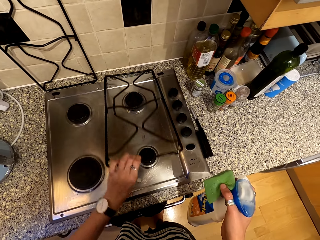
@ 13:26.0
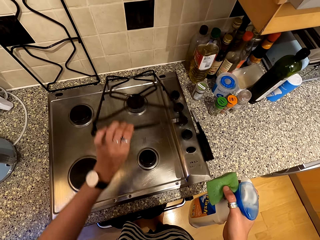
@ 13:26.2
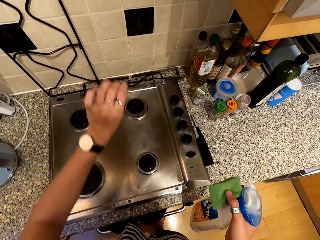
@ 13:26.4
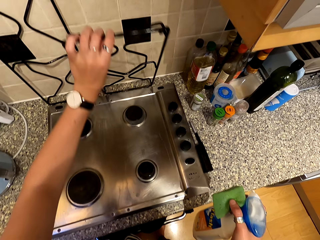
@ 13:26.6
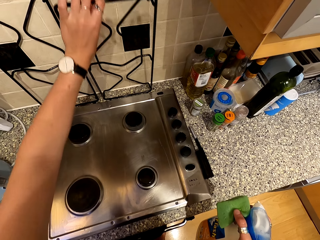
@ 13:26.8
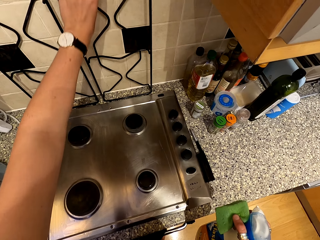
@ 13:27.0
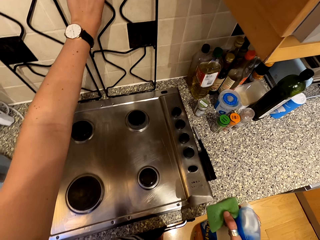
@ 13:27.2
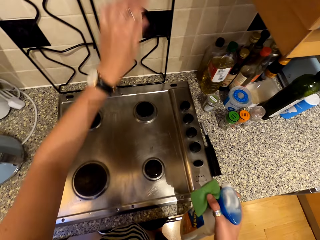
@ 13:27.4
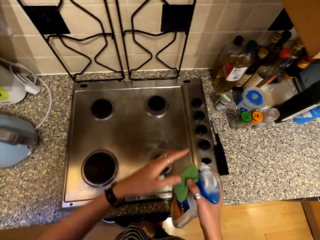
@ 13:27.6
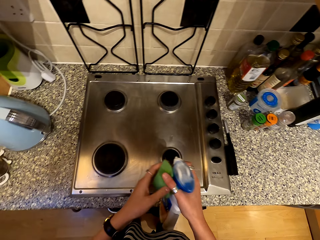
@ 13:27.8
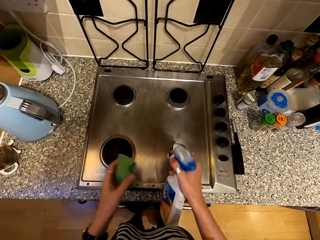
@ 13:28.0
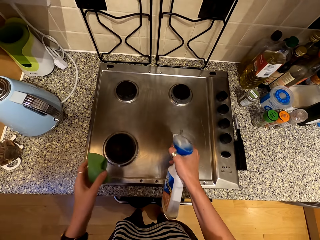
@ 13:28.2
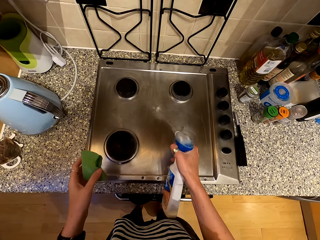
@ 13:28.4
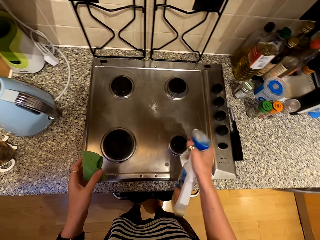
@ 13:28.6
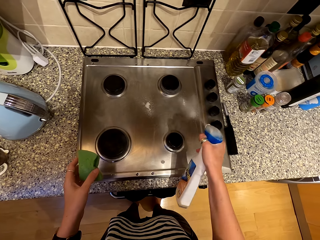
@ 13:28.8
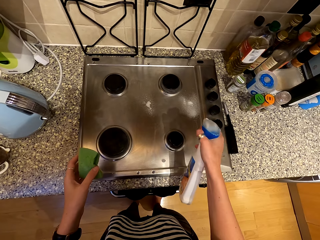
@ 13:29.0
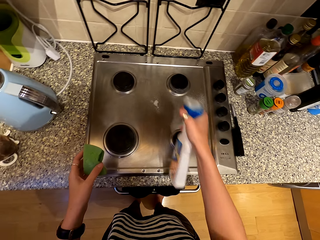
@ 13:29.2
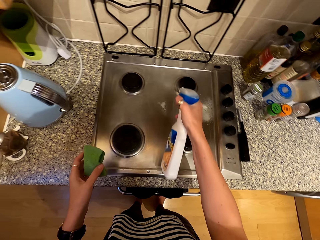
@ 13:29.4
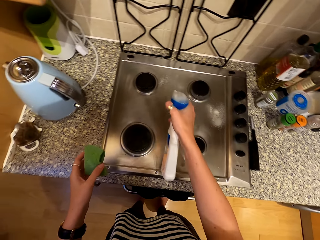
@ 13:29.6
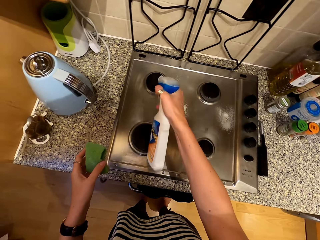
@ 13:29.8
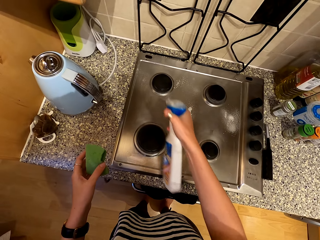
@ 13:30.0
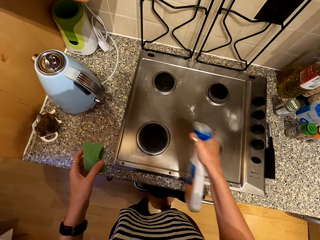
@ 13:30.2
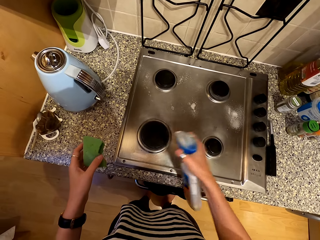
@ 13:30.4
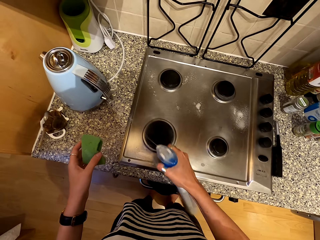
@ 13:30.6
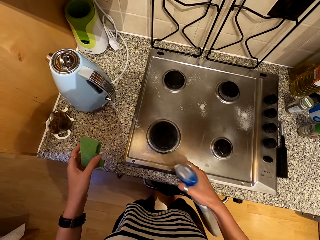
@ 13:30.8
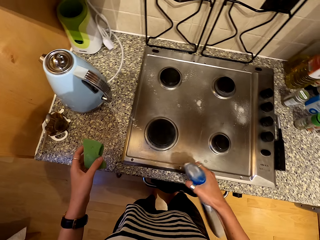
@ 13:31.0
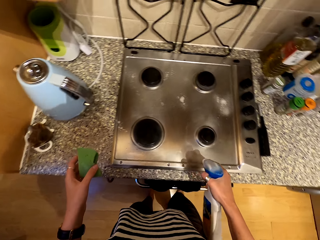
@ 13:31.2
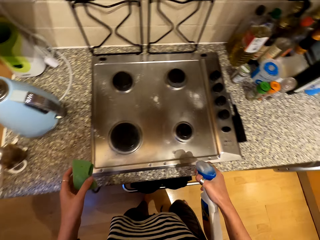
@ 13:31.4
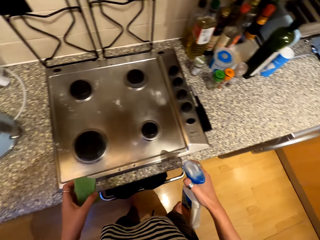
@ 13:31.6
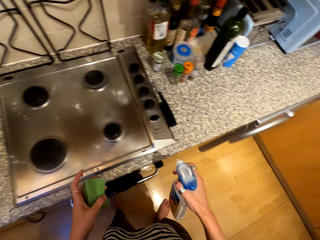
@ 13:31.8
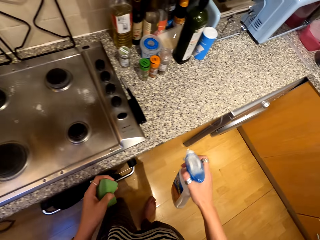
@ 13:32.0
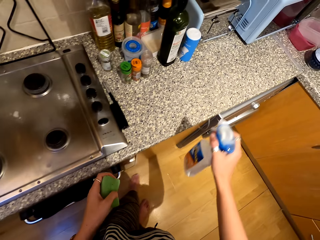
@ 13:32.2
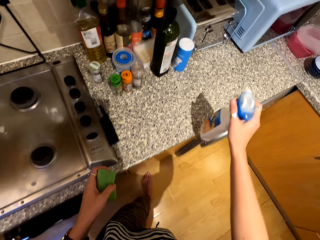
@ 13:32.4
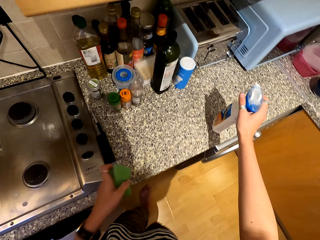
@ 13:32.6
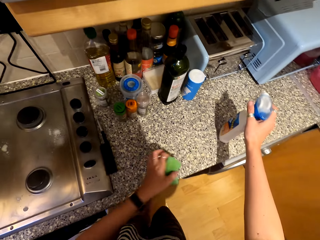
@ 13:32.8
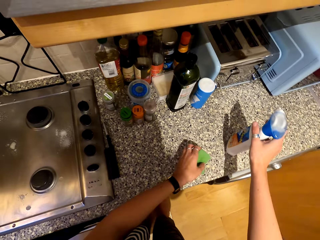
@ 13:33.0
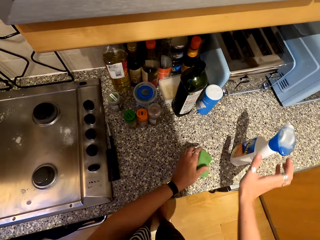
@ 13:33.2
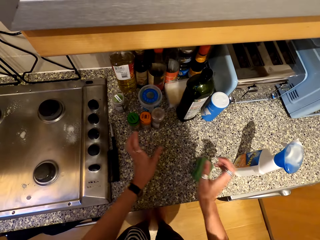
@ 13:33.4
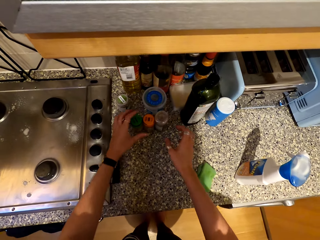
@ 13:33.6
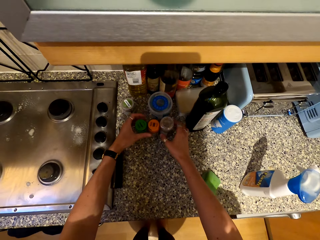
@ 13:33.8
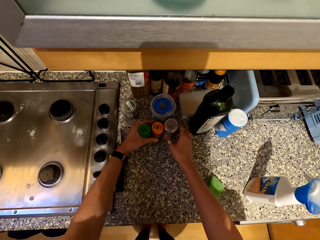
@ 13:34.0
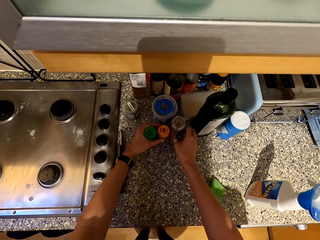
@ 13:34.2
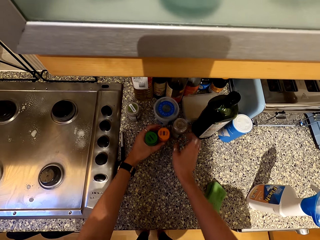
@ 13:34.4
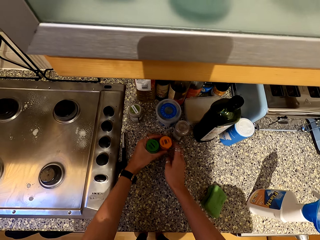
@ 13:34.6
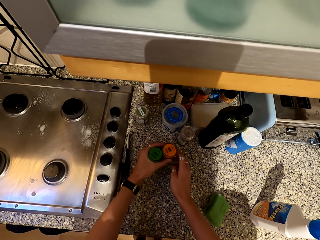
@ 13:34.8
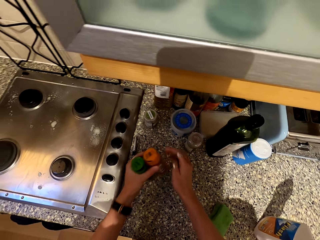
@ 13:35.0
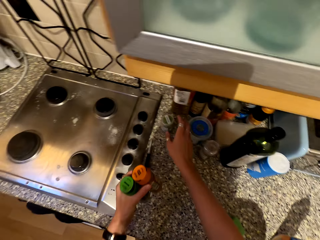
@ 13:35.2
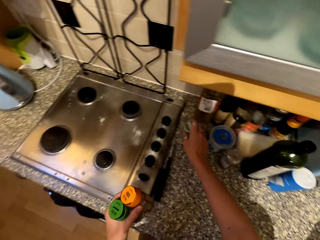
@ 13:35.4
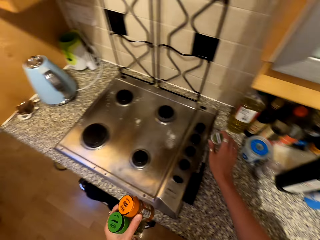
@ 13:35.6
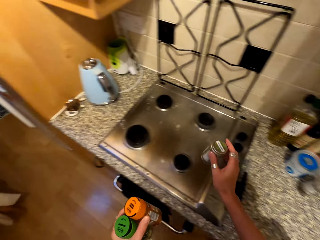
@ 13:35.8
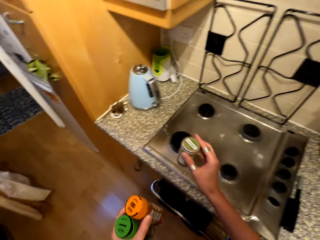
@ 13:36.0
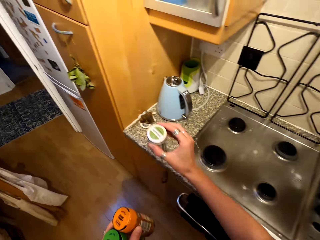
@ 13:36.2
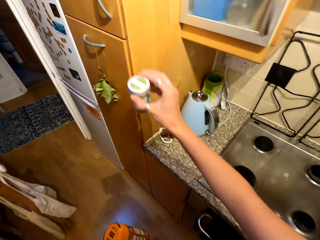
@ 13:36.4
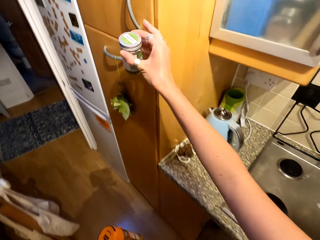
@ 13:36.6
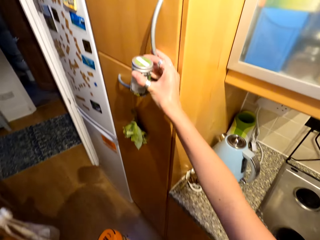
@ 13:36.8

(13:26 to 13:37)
The camera wearer lifts another metal grill. They spray on the stove. They spray the sink with something. They put the sponge and spray on the surface. They move the tins on the counter top and take the tins.

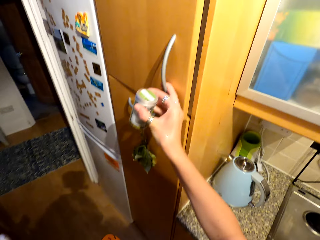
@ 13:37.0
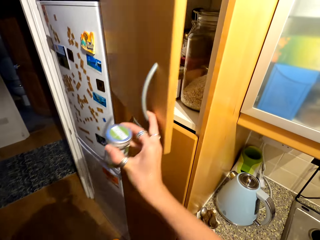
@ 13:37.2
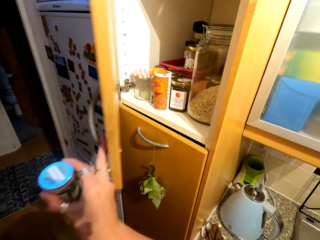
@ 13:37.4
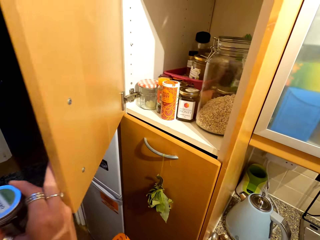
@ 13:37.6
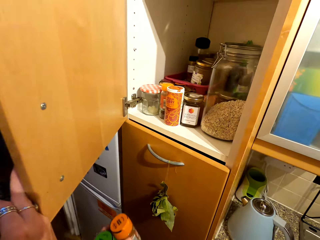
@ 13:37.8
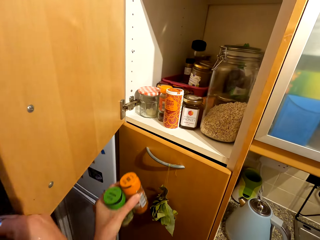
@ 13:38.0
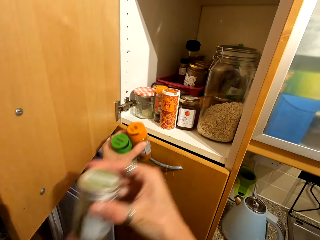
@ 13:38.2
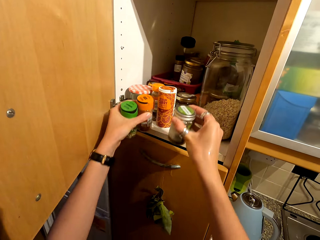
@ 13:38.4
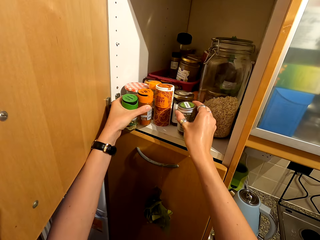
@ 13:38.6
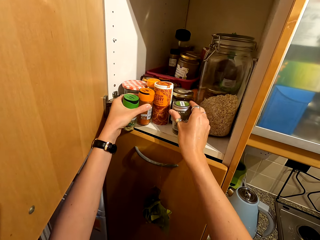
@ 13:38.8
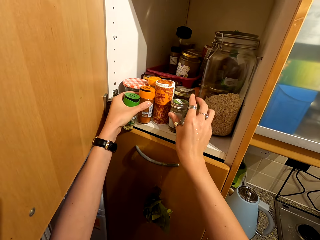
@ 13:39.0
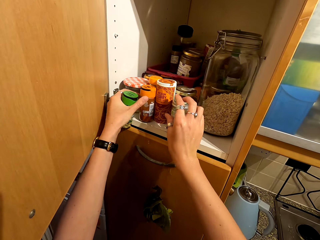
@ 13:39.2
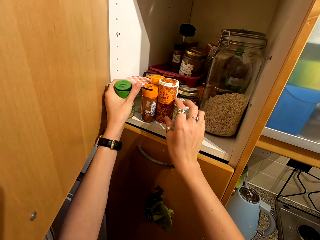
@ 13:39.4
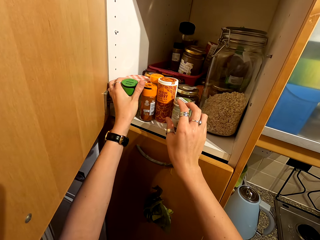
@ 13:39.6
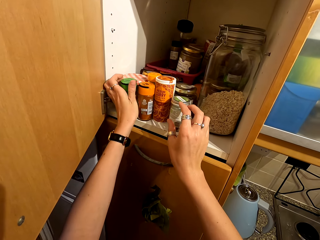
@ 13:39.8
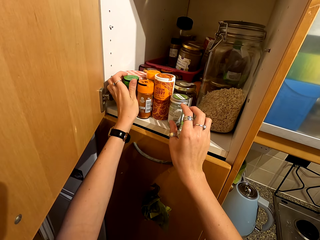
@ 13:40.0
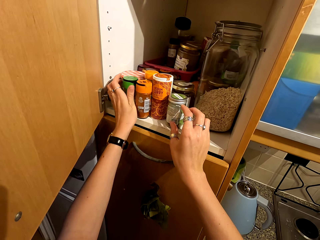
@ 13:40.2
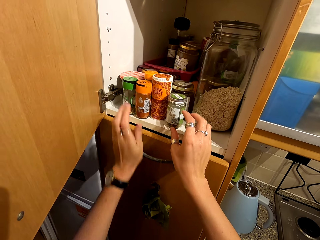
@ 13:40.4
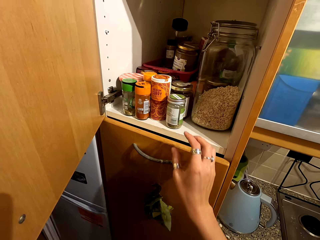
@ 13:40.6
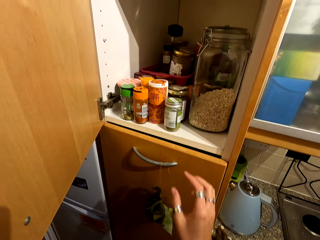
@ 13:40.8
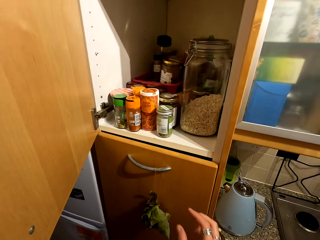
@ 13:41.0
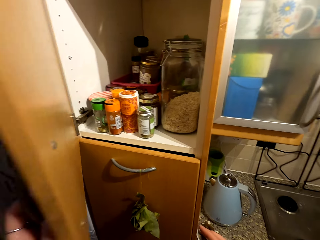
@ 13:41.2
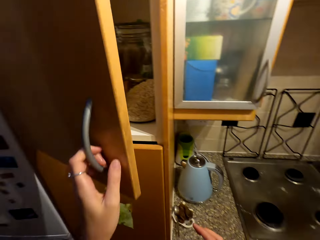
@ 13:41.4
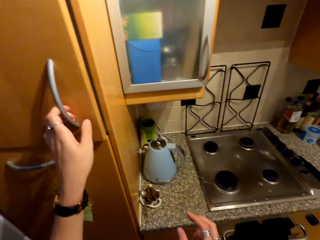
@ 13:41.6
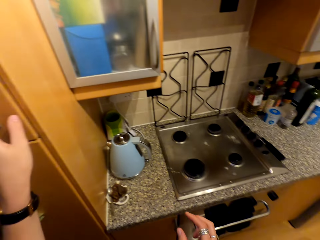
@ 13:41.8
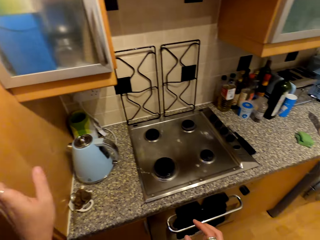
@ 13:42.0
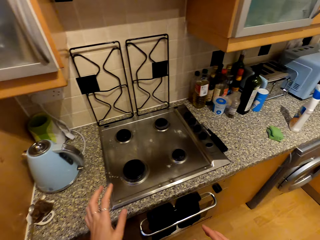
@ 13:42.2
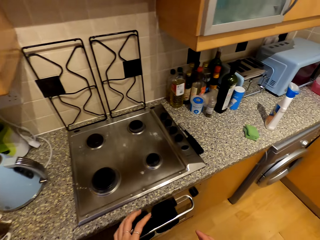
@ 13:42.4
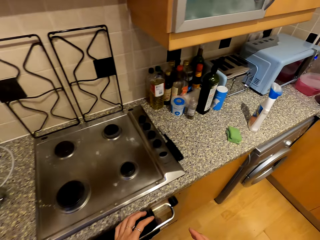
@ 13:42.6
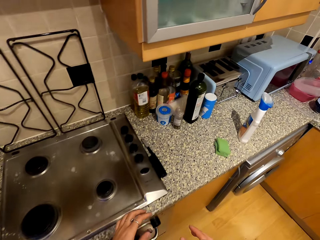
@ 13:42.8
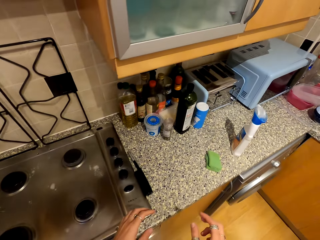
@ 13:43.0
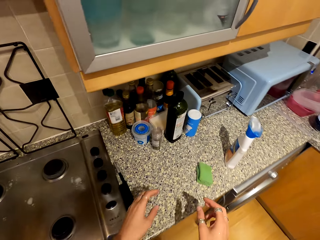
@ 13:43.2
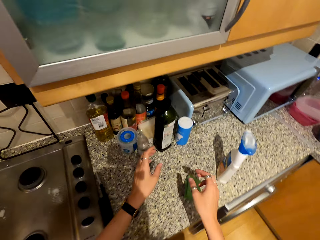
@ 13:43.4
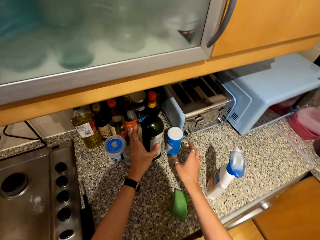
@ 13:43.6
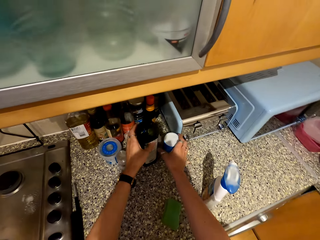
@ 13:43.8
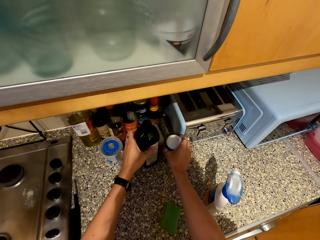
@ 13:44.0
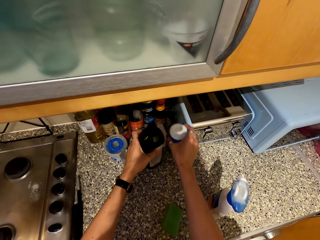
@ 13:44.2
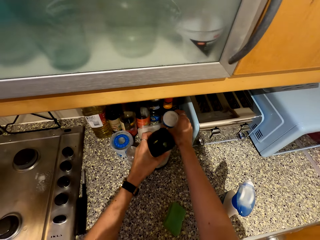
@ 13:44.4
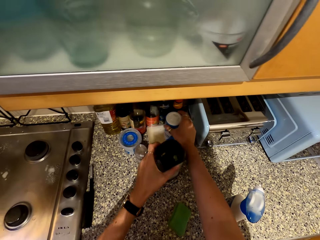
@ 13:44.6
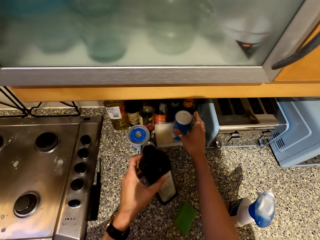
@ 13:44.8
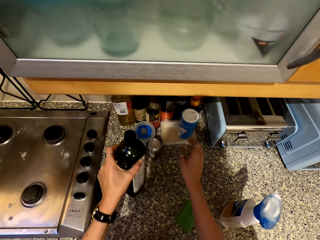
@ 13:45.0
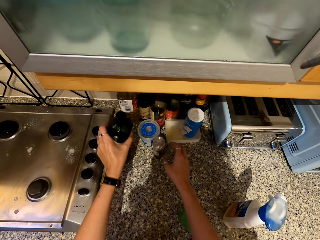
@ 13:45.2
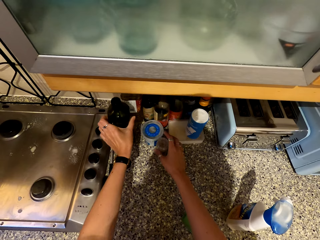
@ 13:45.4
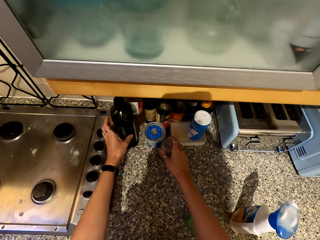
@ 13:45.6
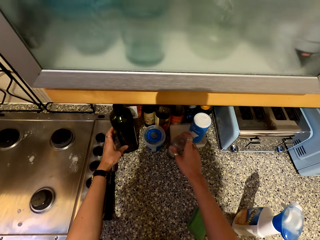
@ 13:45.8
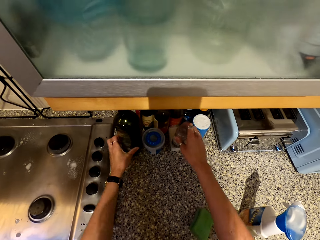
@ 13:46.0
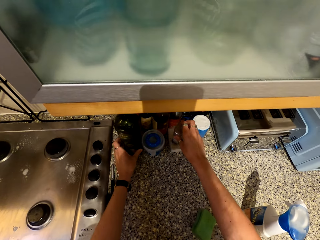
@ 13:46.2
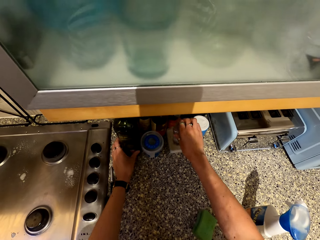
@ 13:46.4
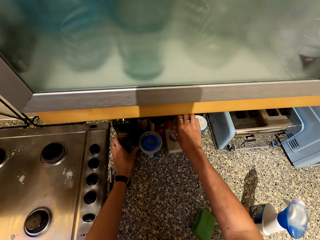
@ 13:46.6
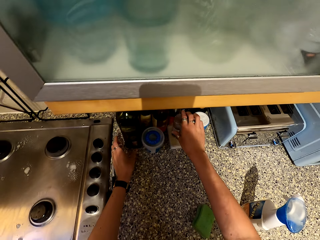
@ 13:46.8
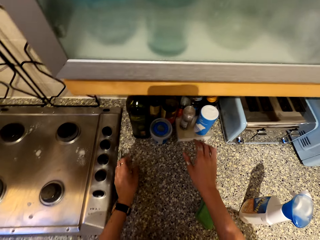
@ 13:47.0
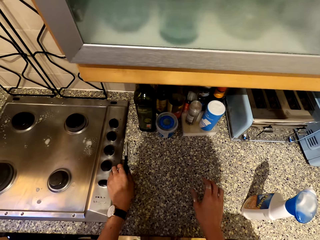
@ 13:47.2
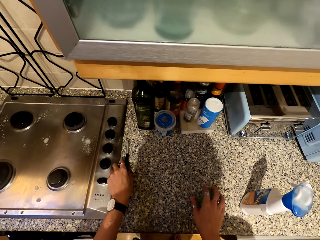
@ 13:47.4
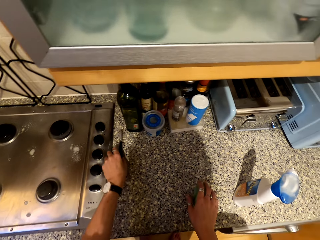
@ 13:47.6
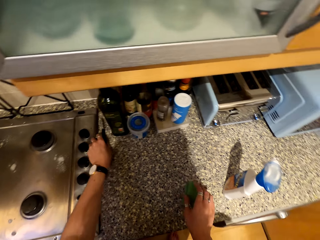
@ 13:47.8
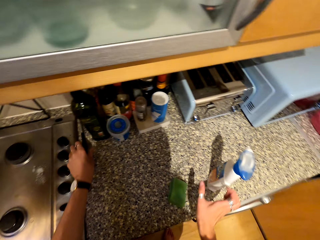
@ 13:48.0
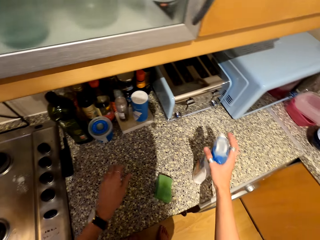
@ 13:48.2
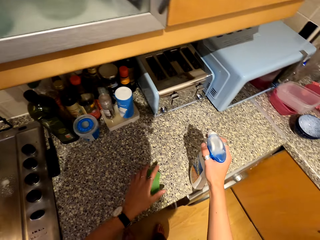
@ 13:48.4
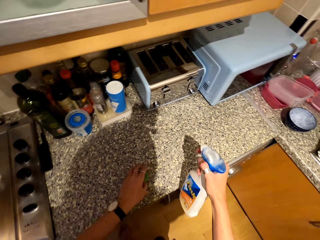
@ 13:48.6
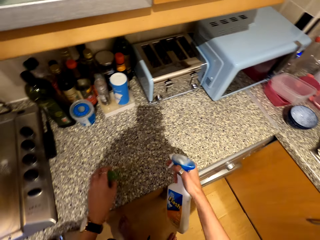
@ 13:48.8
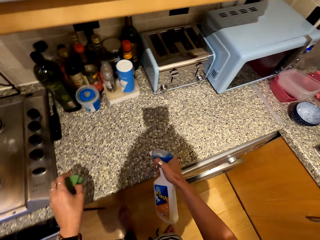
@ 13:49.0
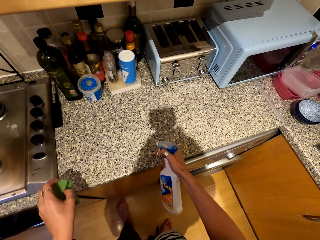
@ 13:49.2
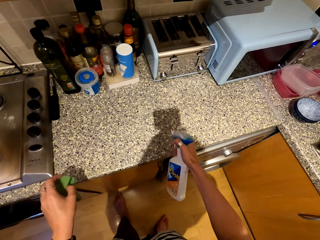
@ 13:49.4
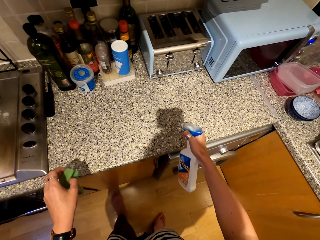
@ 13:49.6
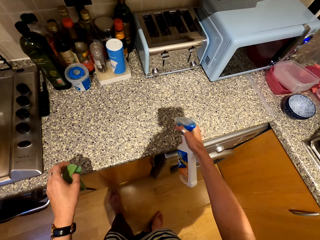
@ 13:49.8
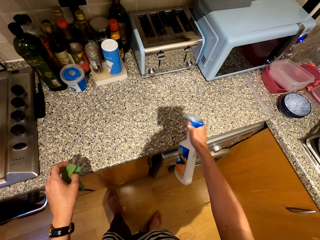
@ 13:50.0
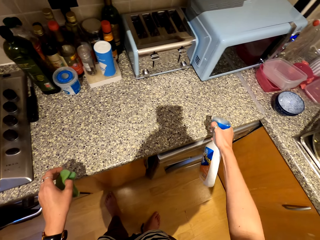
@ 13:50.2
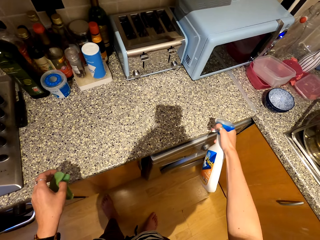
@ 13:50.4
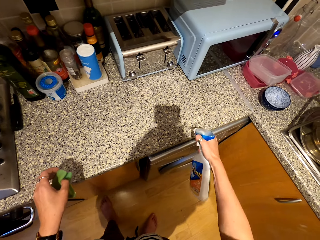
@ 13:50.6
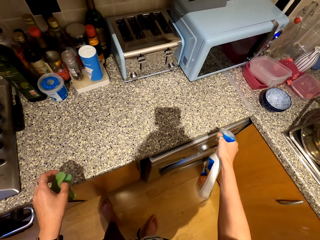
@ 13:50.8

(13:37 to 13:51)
The camera wearer opens the cabinet. They place the tins in the cabinet. They close the cabinet. They move around. They pick bottles of something on the kitchen top. They move the bottles of ingredients on the table. They place the bottles of something on the kitchen top. They place a spice bottle in a rack. They push a gas lighter on the kitchen top. They pick up a cleaning spray on the kitchen top. They pick up a cleaning sponge on the kitchen top. They spray the kitchen top with the cleaning spray.
